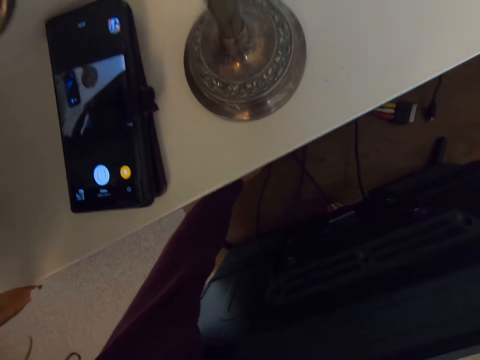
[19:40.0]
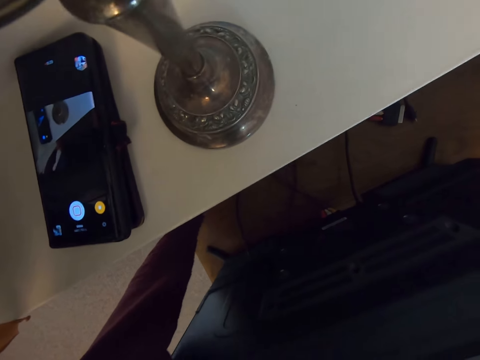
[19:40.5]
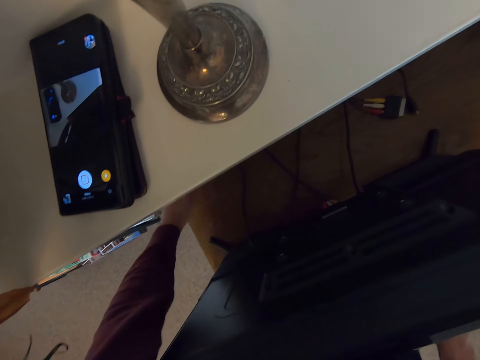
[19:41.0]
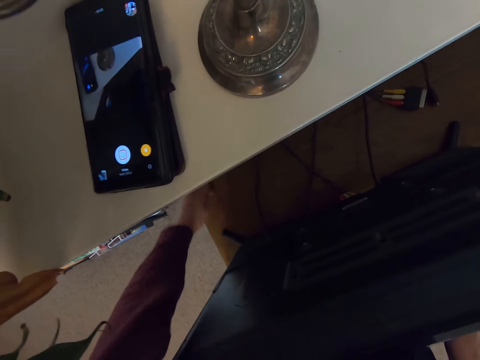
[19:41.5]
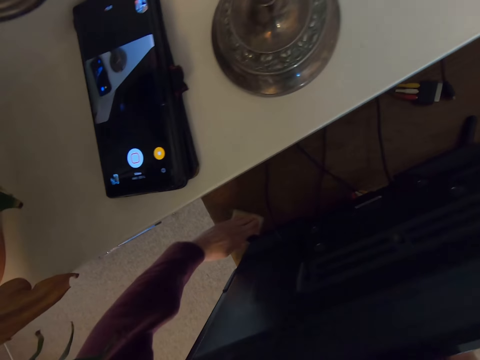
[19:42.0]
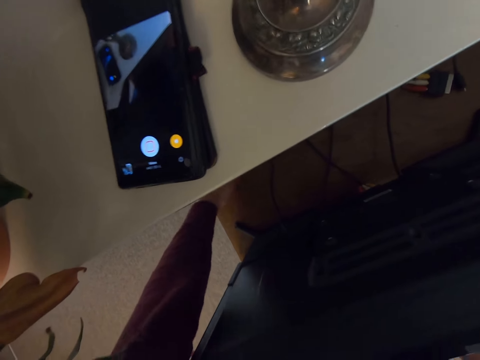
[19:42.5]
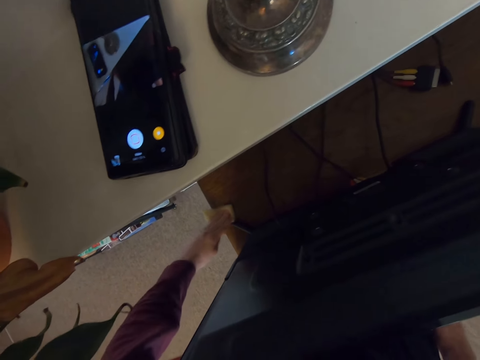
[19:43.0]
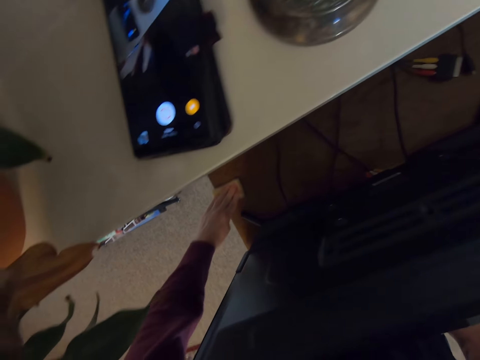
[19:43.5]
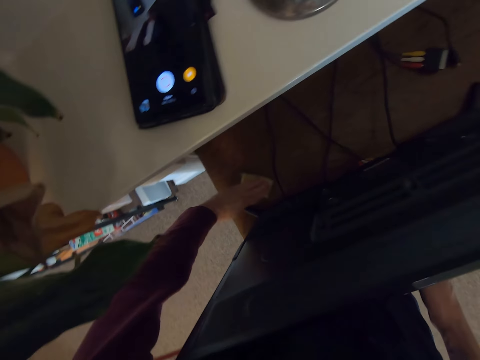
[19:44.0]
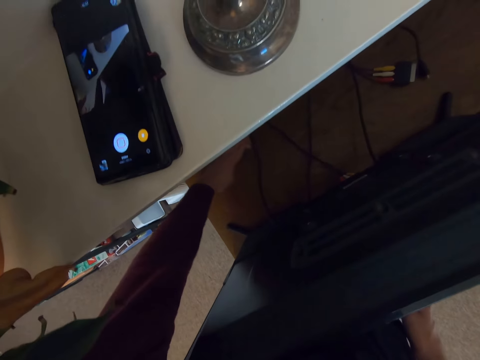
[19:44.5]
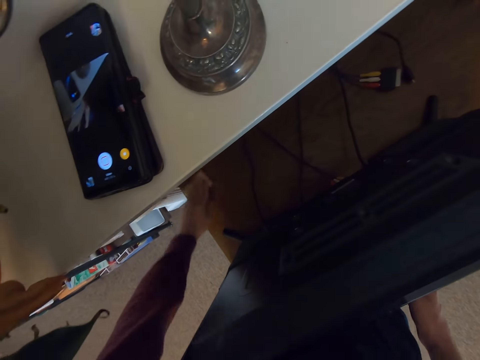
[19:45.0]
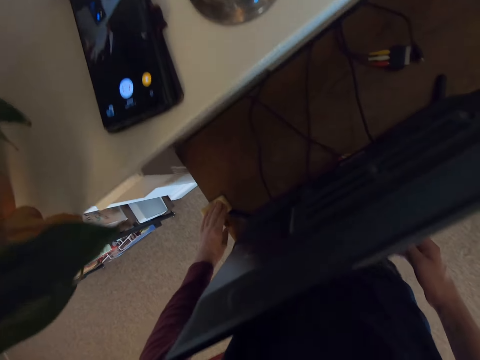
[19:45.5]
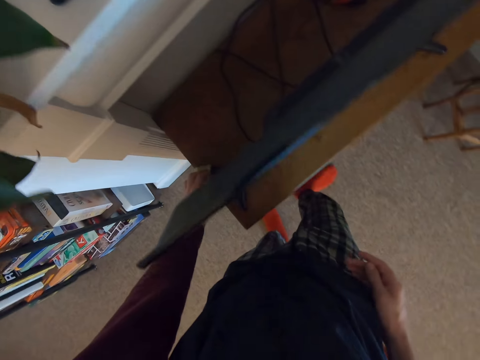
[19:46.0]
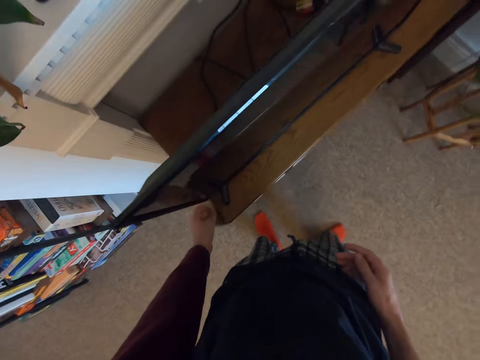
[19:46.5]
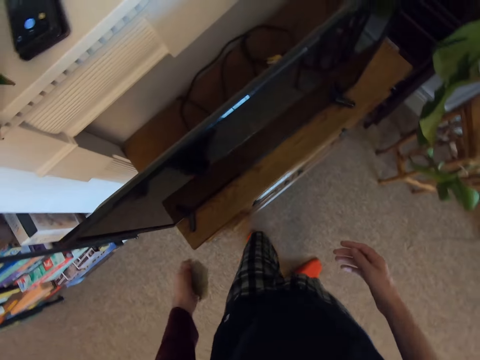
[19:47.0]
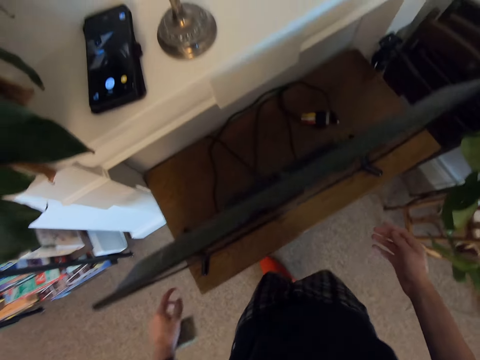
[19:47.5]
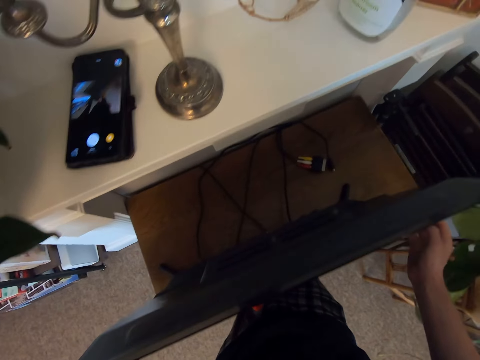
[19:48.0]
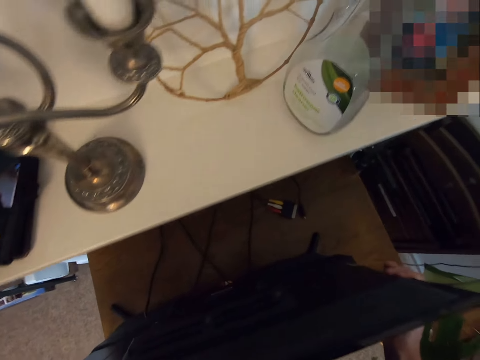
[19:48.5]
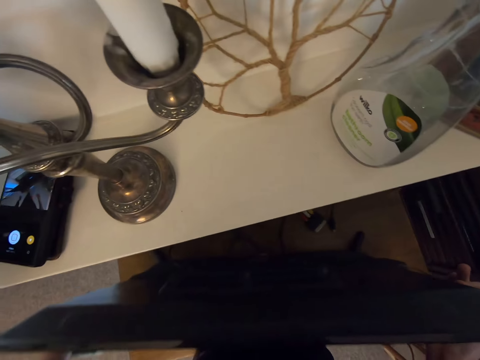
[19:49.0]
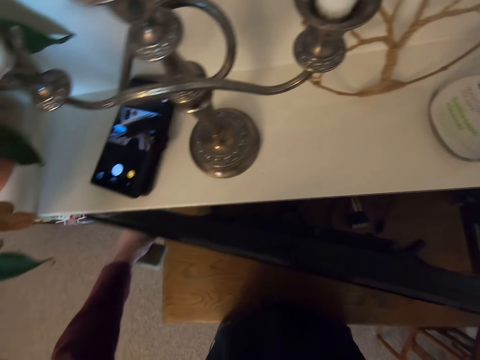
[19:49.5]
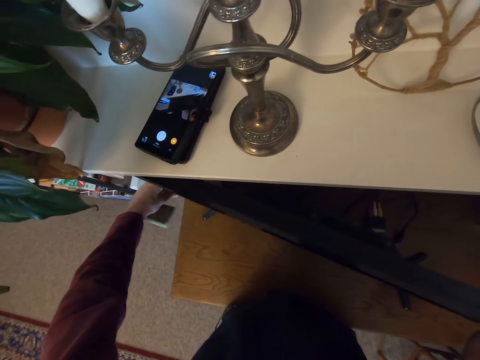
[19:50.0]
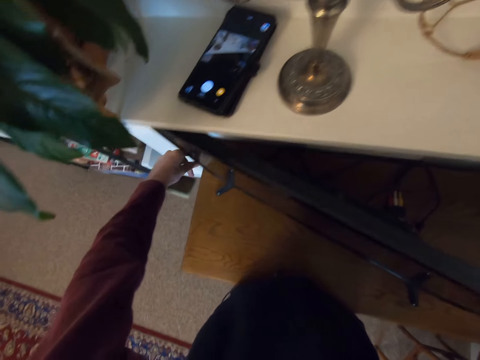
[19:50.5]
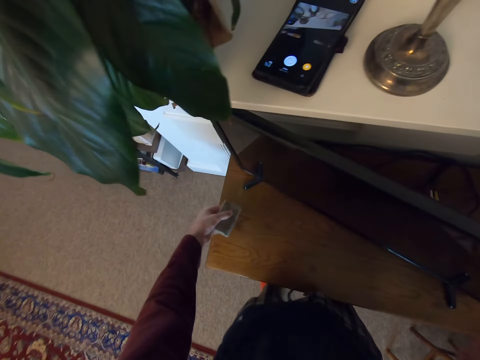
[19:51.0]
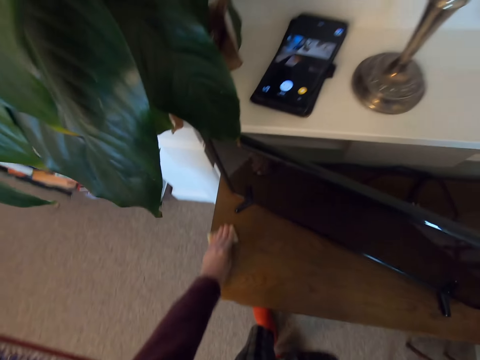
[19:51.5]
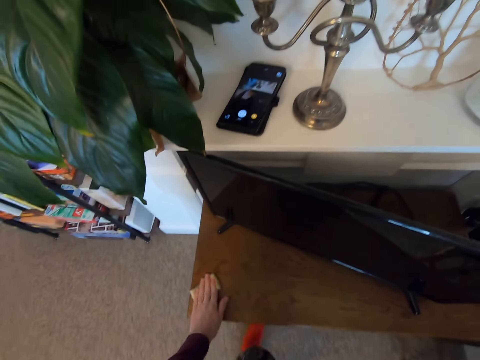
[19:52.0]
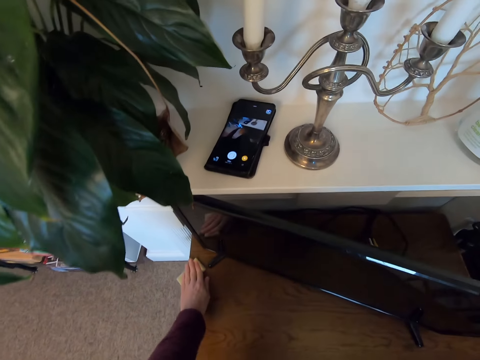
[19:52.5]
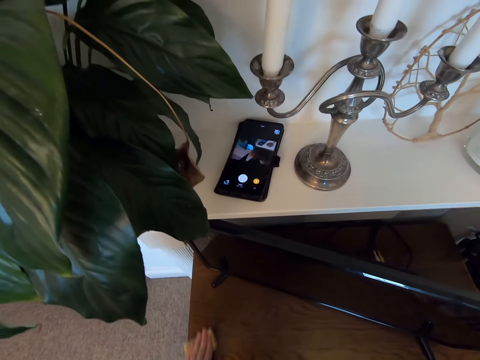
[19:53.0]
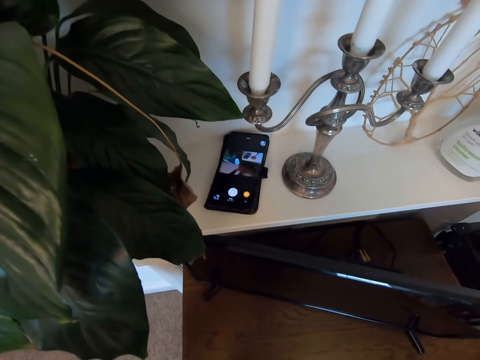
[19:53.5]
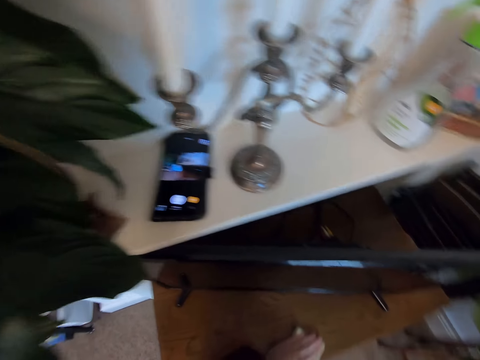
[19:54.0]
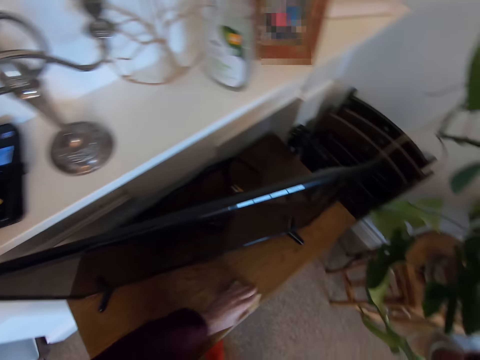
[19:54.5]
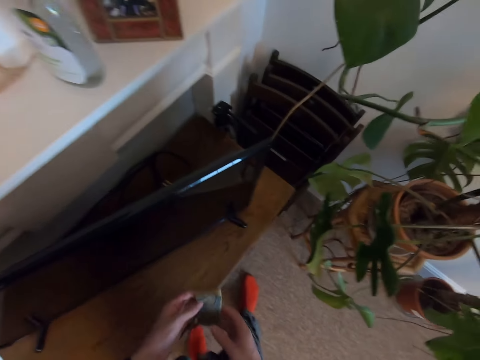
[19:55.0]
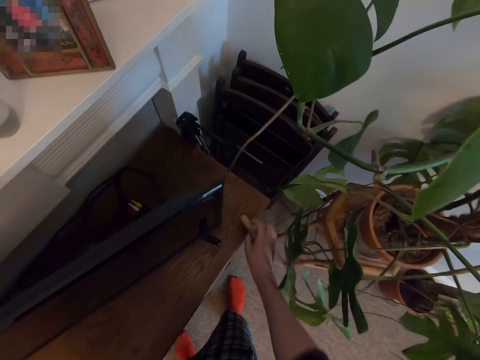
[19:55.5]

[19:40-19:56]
The camera wearer aligns a television on a table. They move the TV. They clean the TV stand.

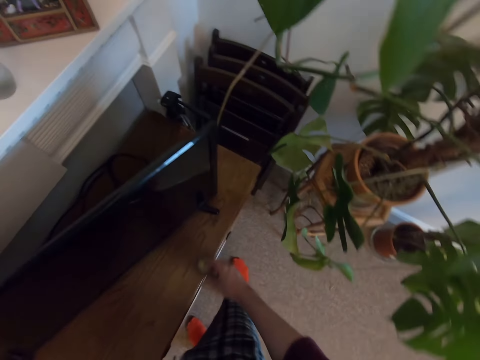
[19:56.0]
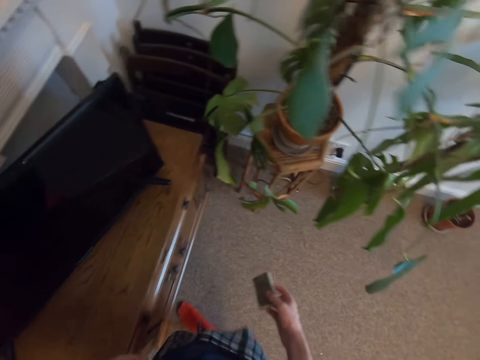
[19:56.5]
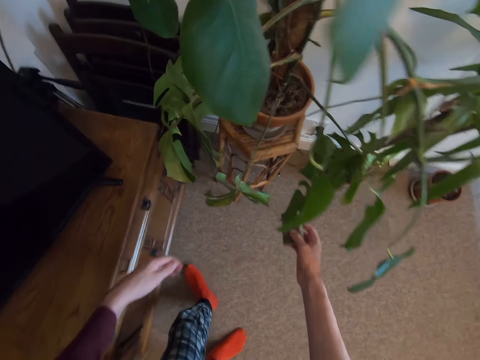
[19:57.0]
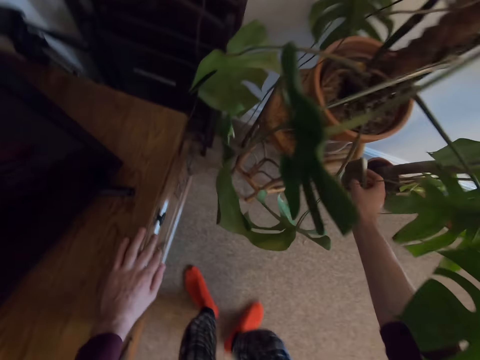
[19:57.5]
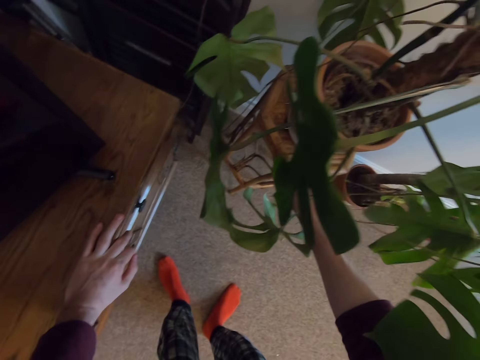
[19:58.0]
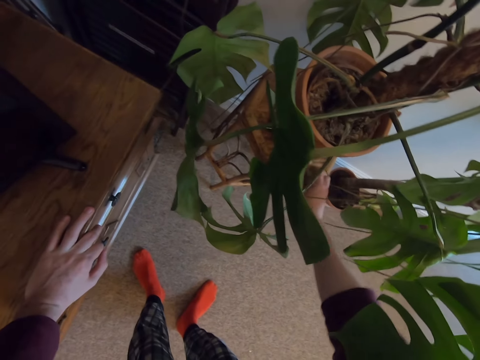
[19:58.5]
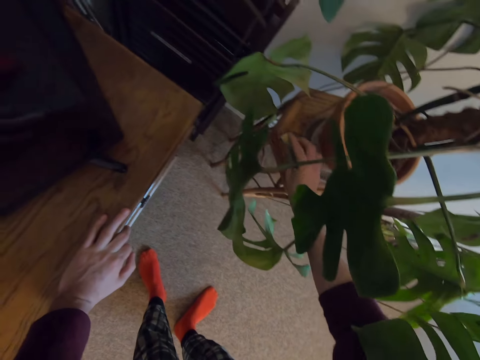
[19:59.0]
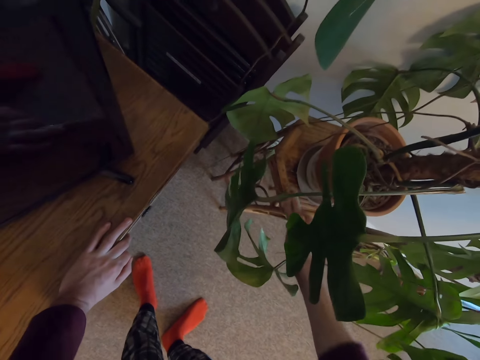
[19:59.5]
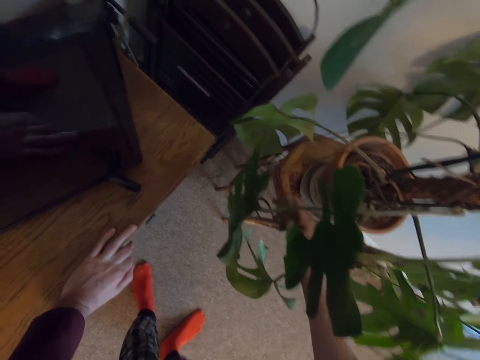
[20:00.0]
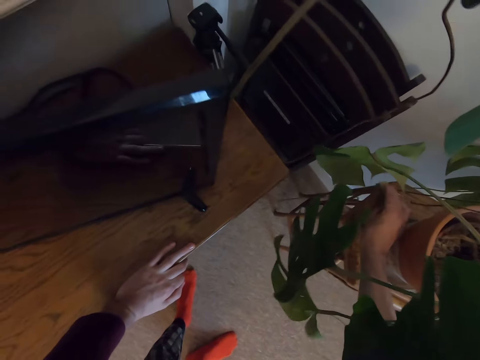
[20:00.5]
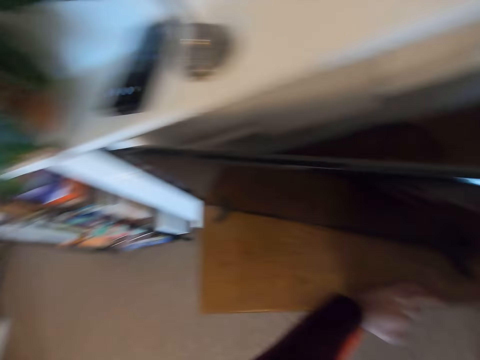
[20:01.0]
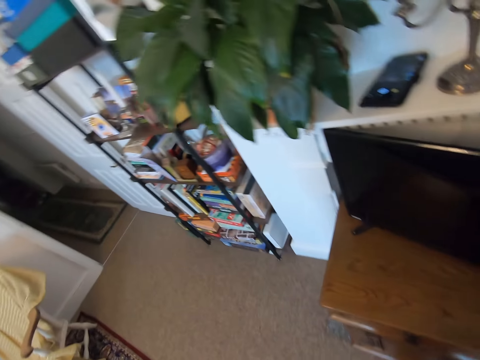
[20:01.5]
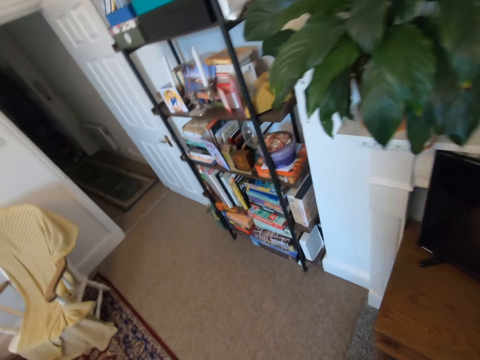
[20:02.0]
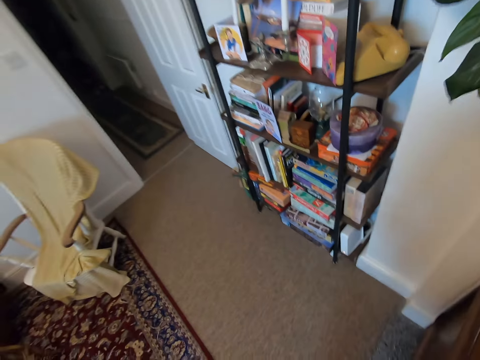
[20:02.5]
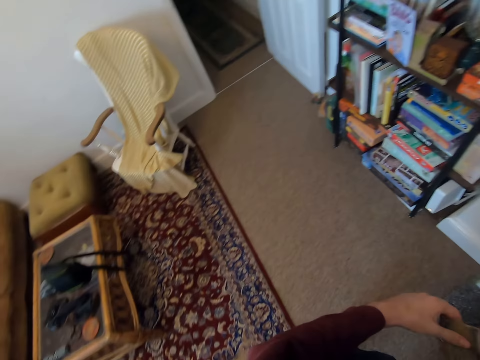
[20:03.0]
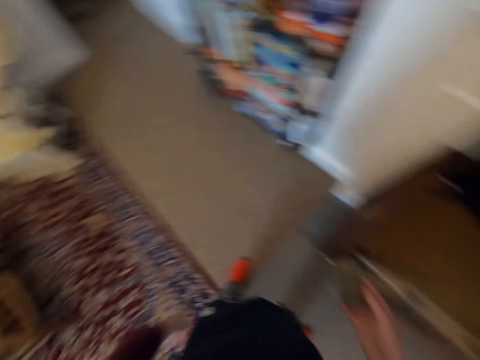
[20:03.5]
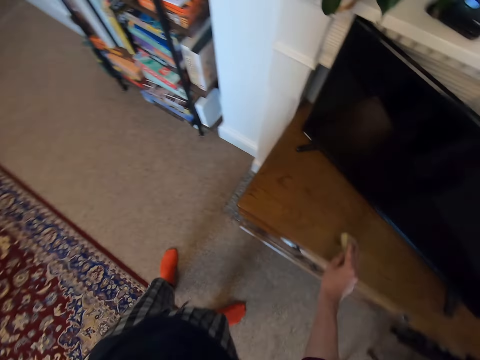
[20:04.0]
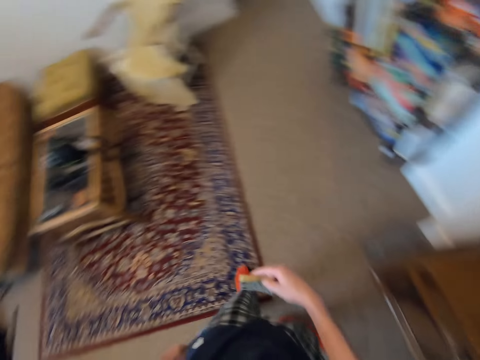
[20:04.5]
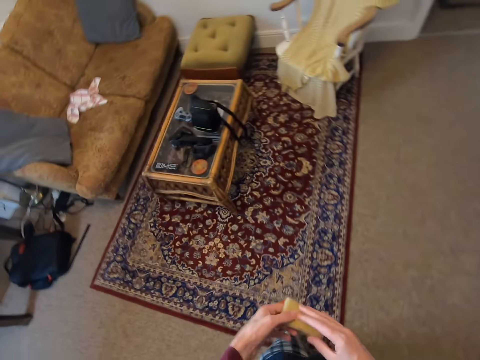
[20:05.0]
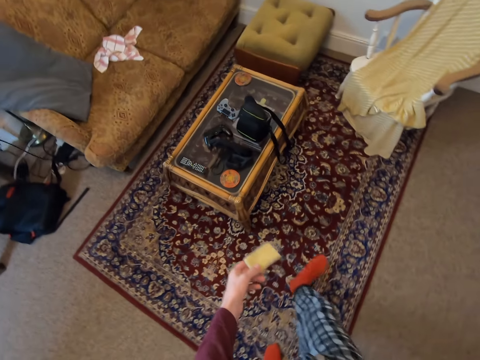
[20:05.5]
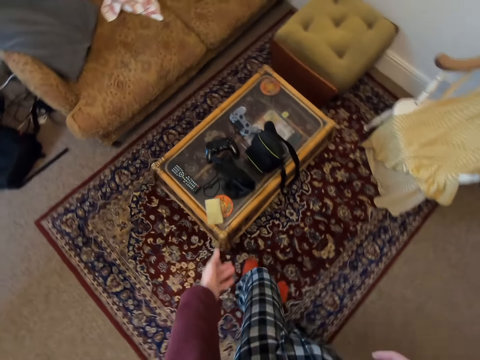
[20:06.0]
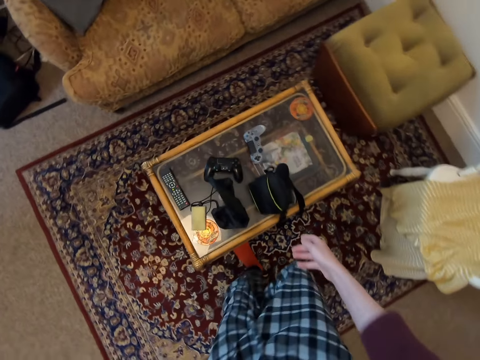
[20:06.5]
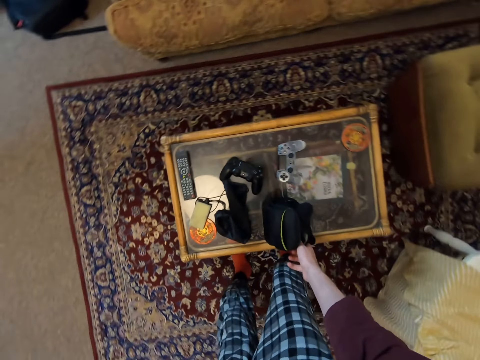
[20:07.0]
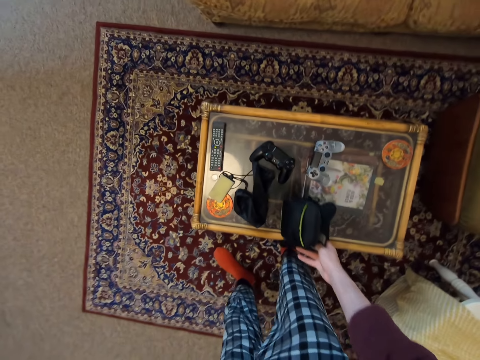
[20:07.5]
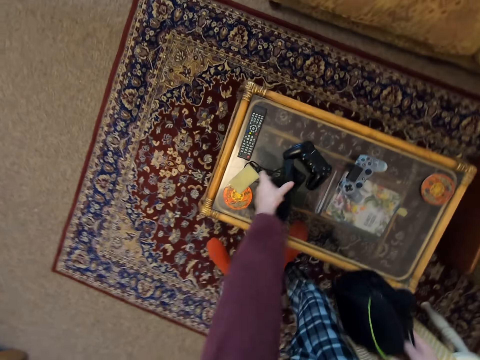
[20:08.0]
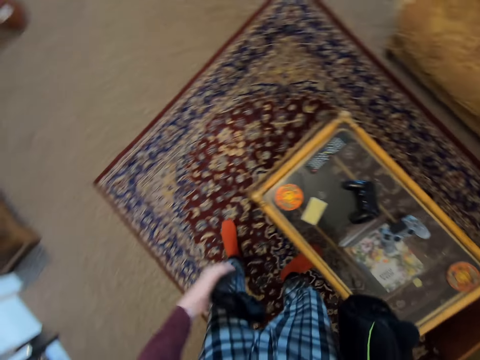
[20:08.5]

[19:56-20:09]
The camera wearer cleans the TV stand. They move around. They clean the TV stand. They walk in a room. They put a sponge on a table. They pick up a bag on the table. They pick up a nylon paper on the table.
